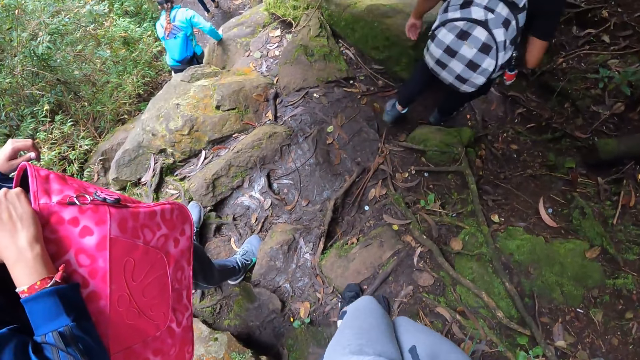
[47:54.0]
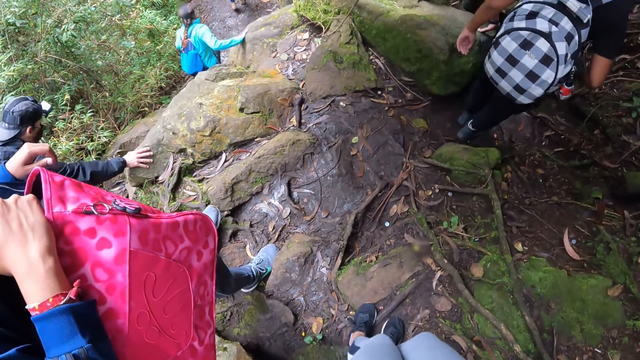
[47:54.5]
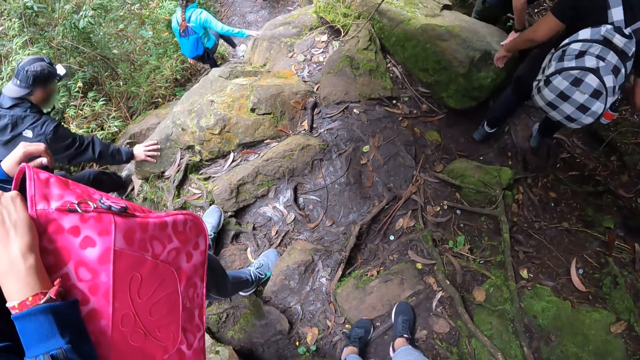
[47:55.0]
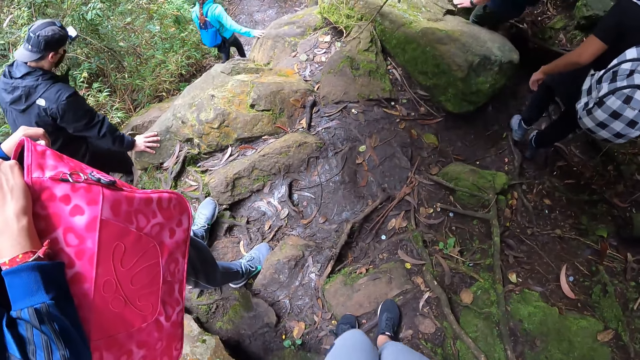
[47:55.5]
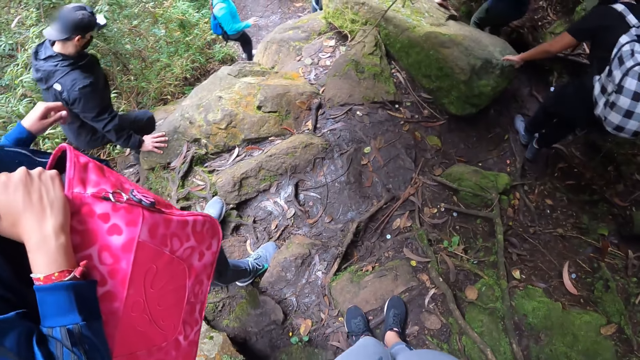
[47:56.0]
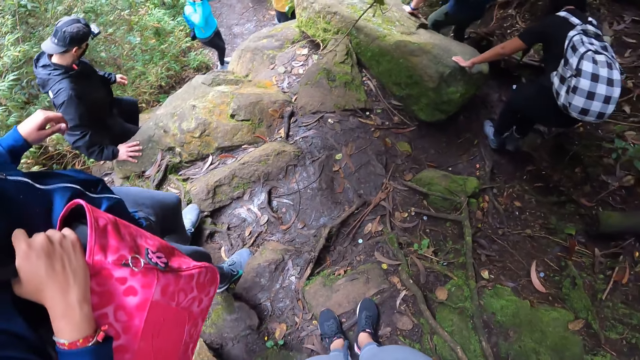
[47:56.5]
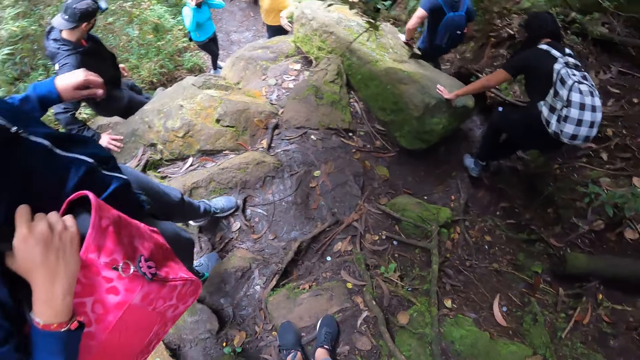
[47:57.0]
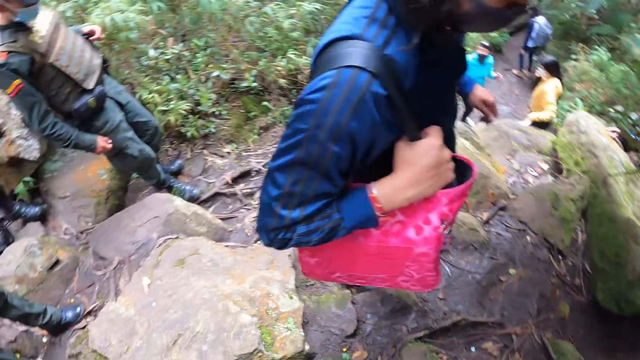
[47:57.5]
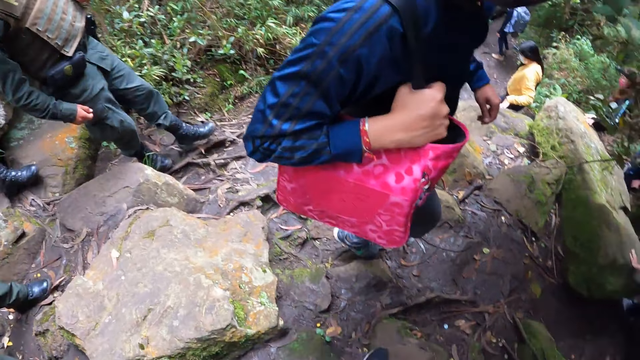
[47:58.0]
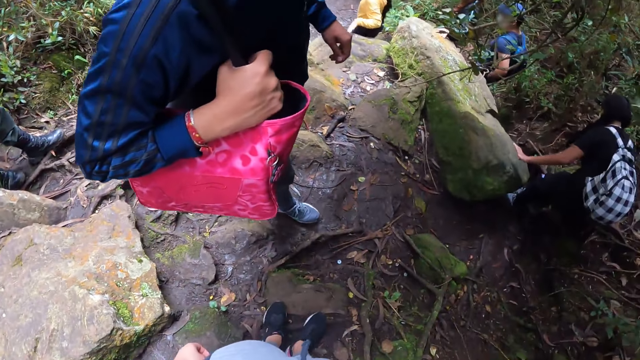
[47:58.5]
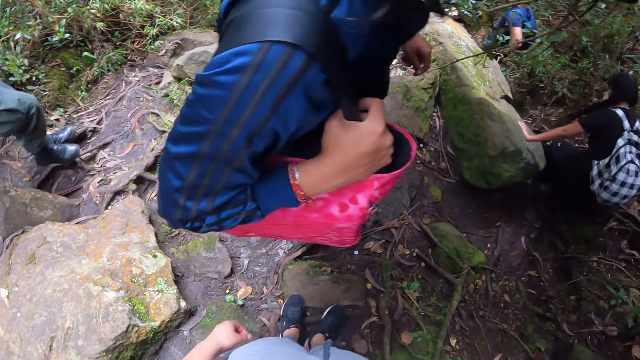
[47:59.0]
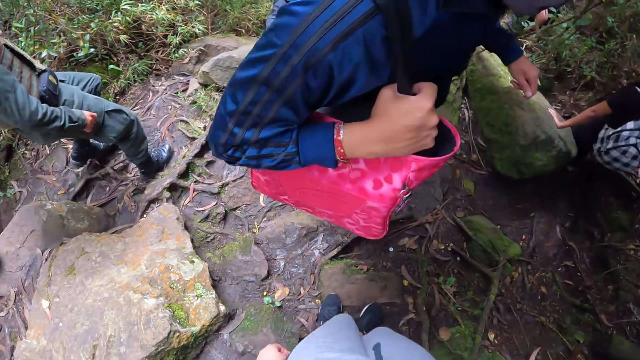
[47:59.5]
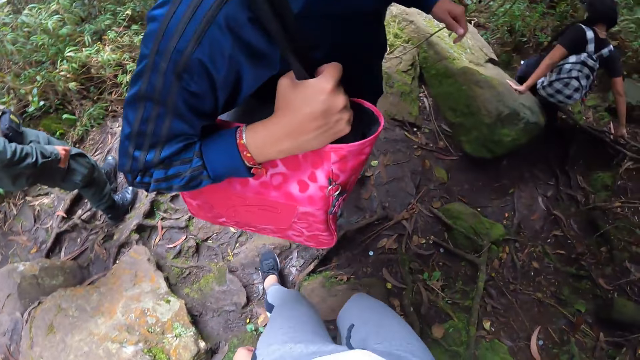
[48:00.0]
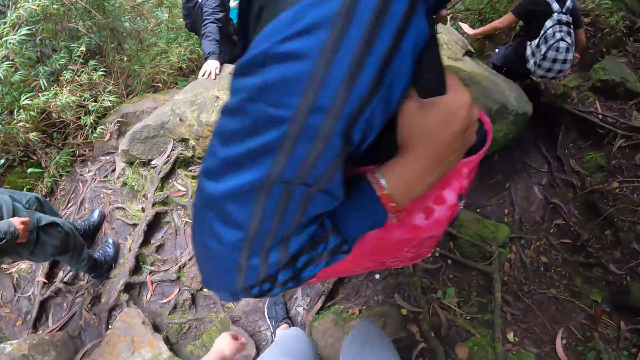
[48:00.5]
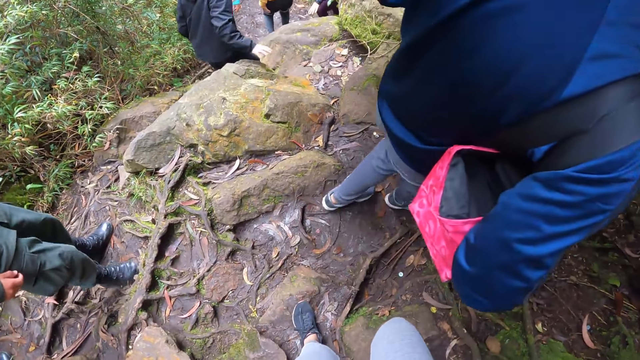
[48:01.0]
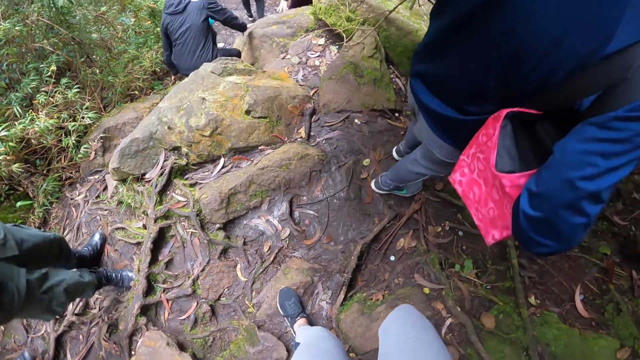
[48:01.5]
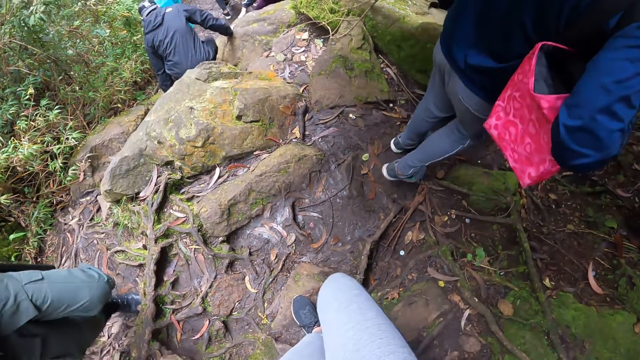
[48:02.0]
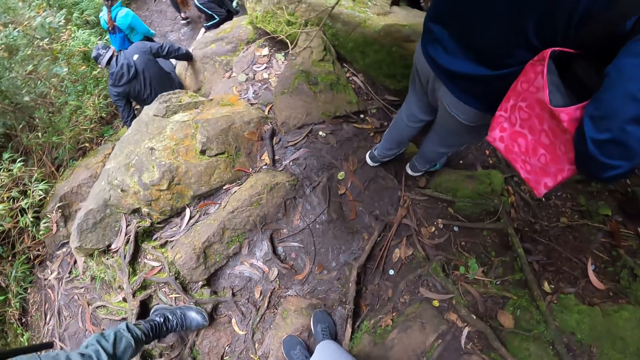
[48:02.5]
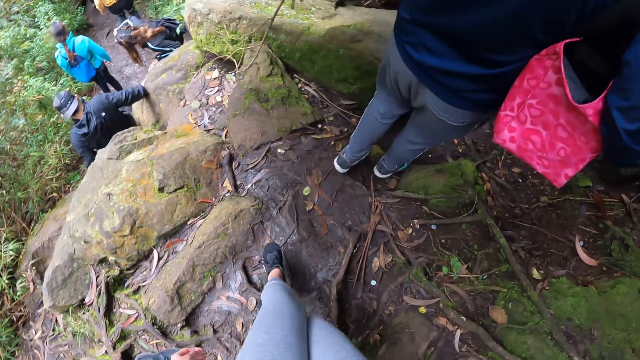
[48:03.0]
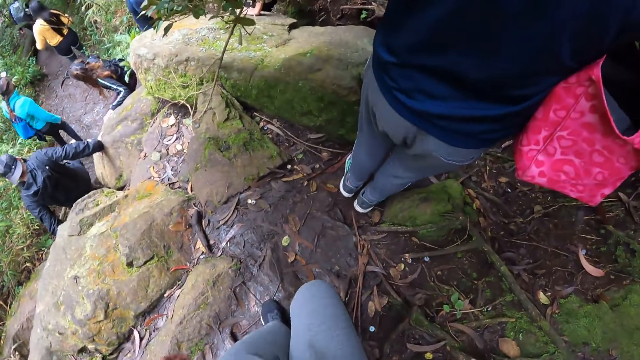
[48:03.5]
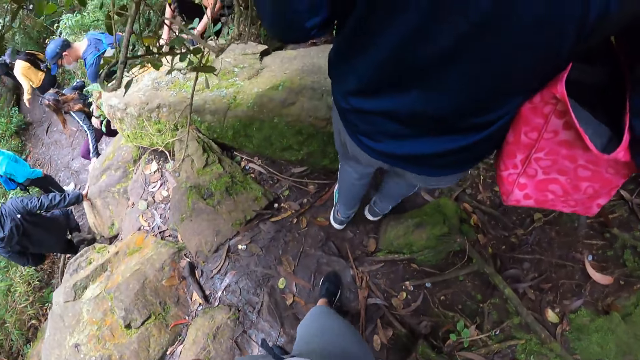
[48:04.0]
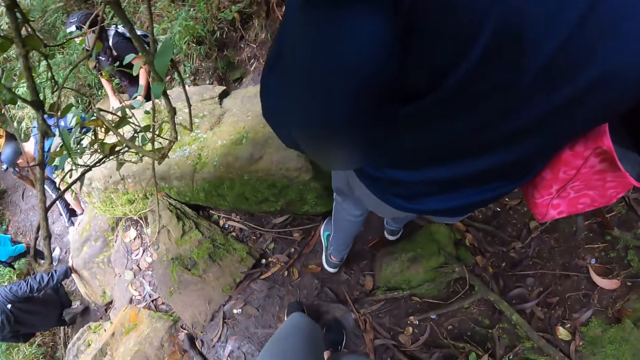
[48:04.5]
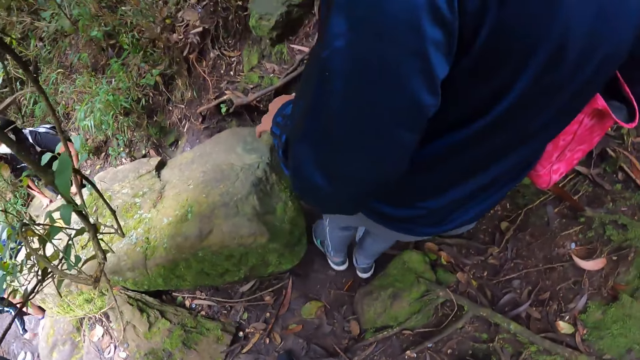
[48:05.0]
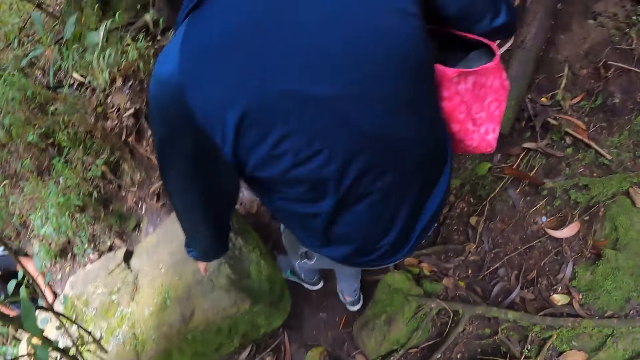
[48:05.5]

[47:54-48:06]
The camera wearer stops on the mountain. They hike in the mountain with the group of people.

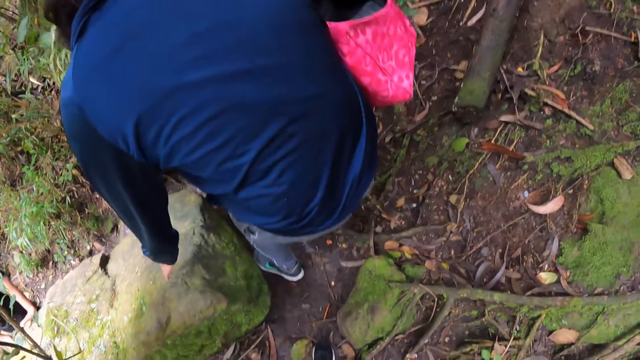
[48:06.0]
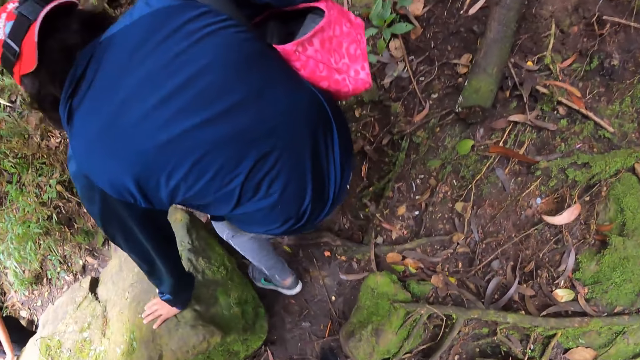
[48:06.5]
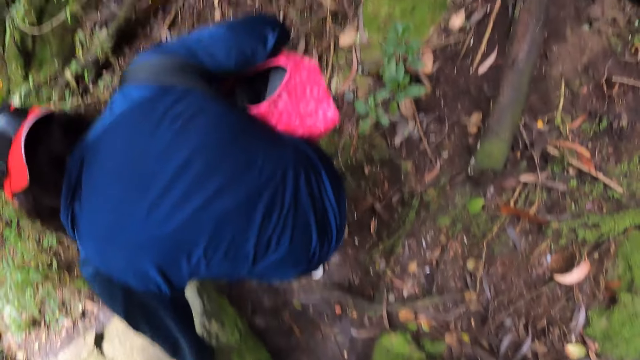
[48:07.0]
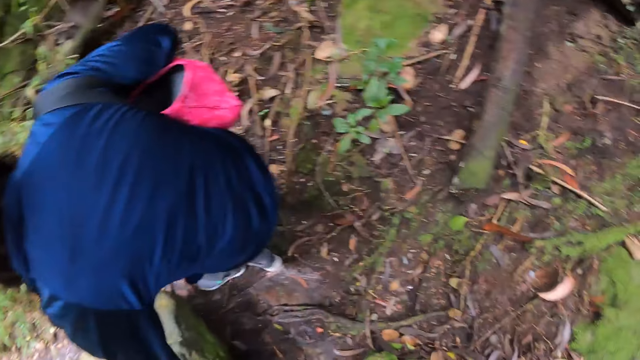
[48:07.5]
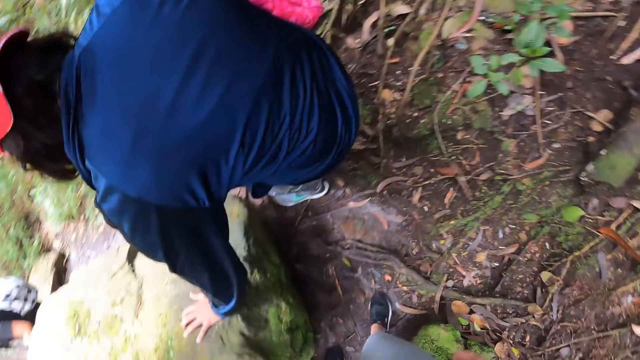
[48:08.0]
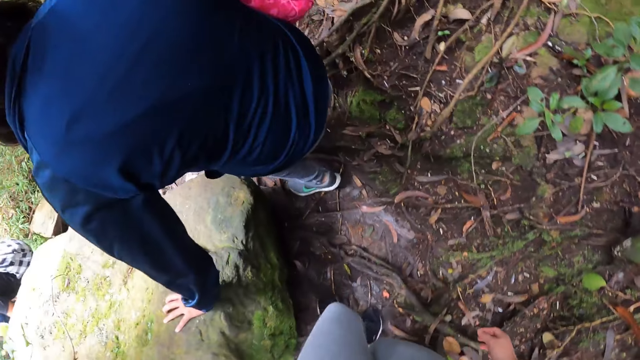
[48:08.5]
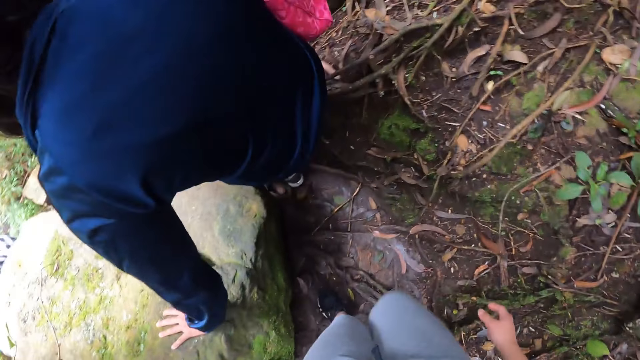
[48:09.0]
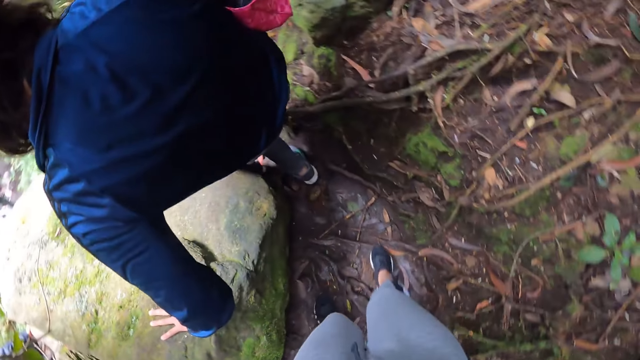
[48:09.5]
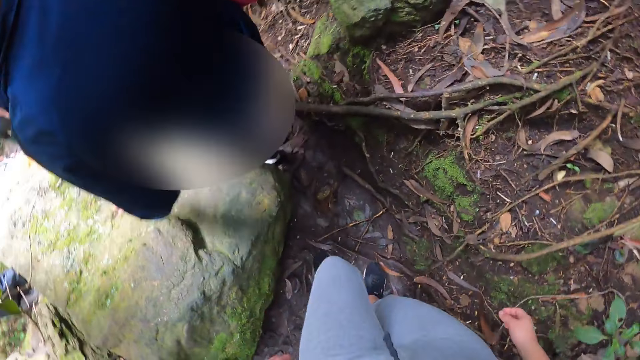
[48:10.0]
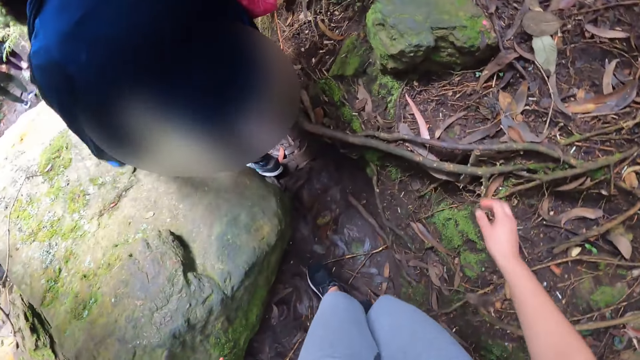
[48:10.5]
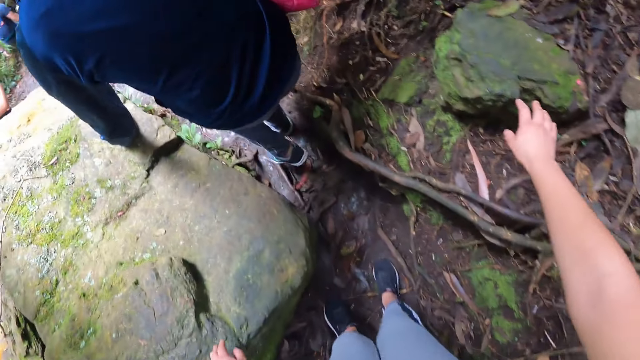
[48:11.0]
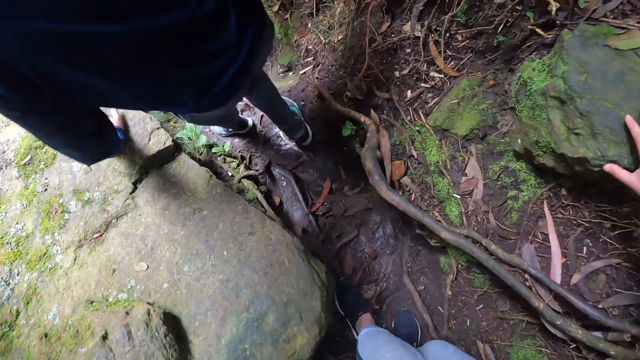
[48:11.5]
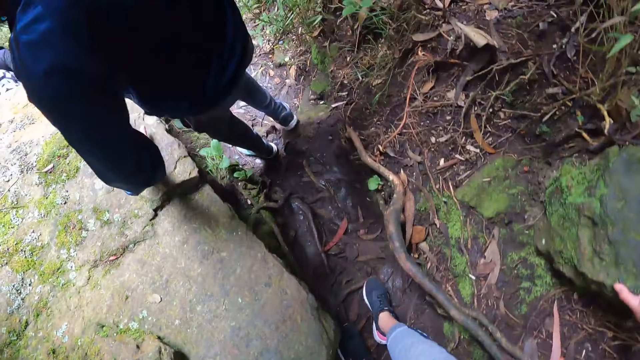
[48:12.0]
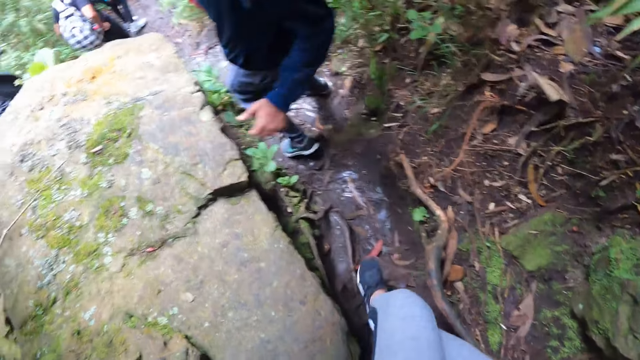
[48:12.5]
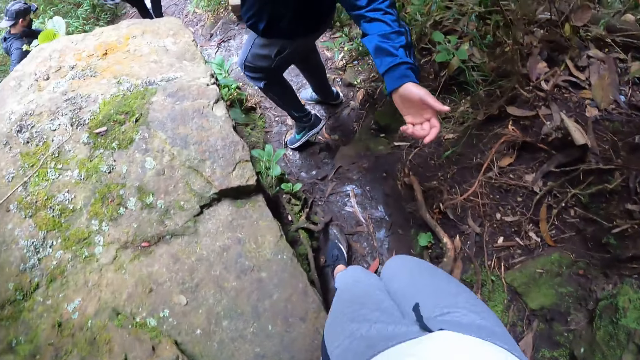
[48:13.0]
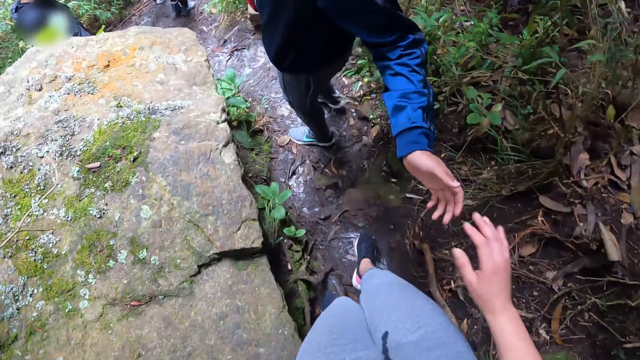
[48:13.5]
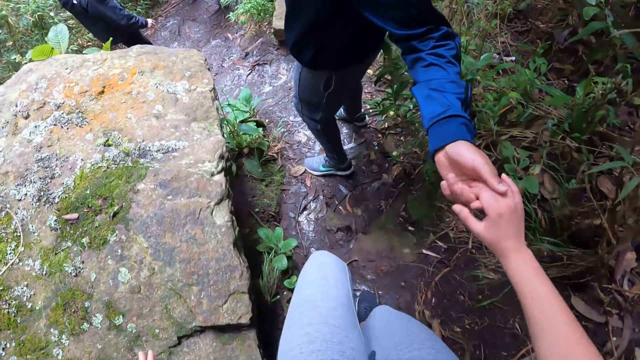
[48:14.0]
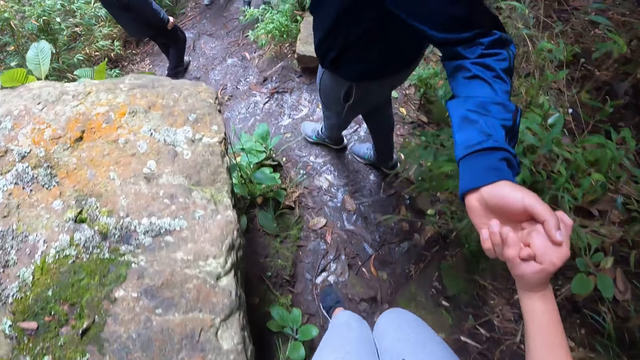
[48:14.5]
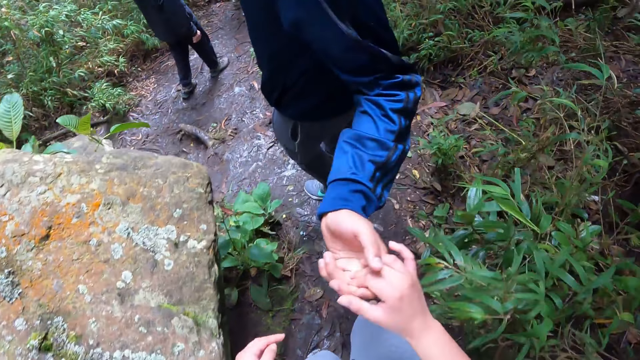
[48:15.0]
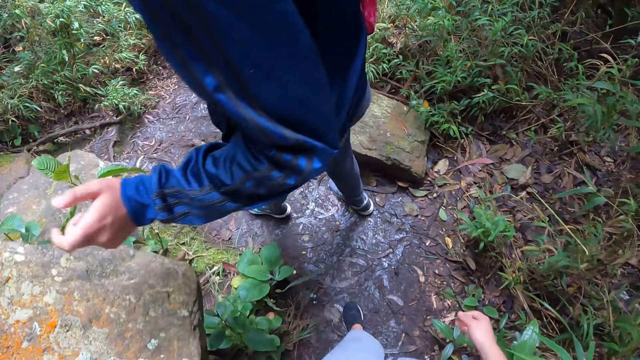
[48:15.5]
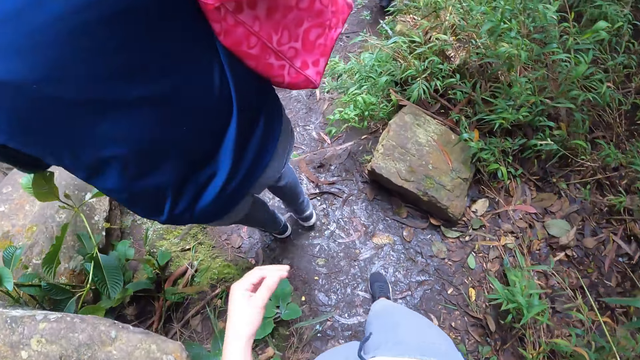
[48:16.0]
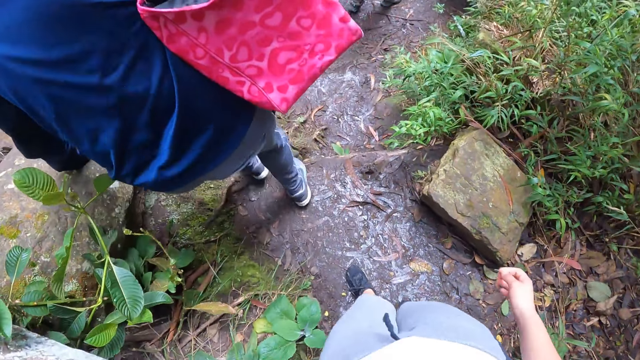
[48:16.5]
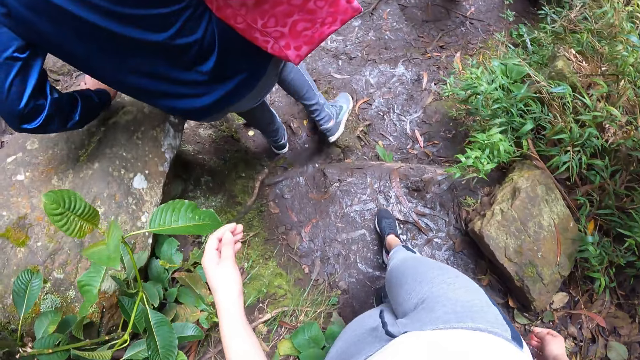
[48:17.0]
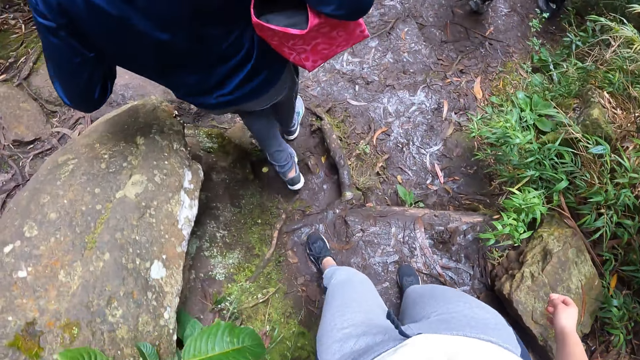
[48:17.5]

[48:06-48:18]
The camera wearer places her right hand on a rock. A man holds the camera wearer by her right hand. The camera wearer hikes on the mountain.
